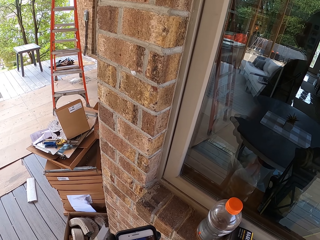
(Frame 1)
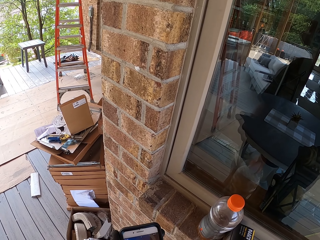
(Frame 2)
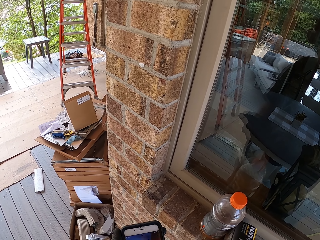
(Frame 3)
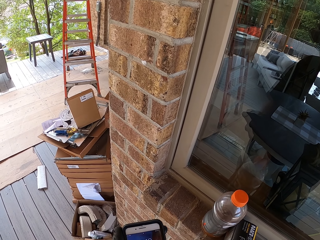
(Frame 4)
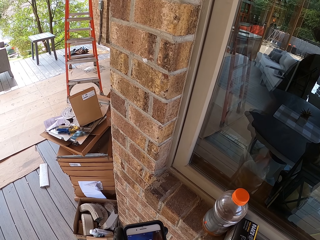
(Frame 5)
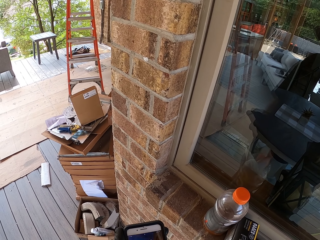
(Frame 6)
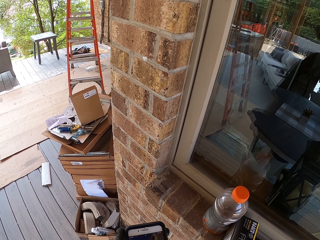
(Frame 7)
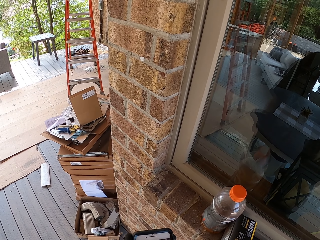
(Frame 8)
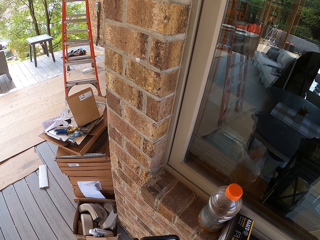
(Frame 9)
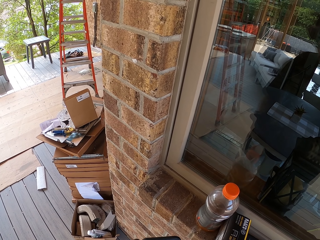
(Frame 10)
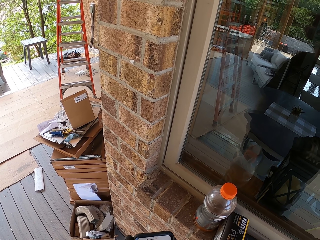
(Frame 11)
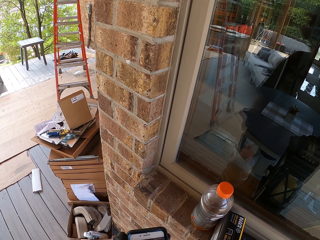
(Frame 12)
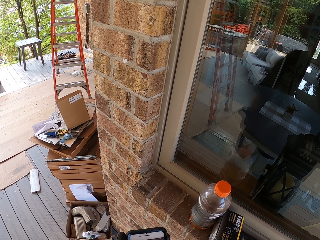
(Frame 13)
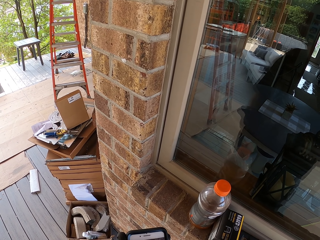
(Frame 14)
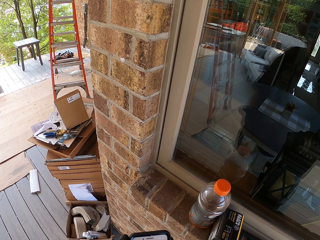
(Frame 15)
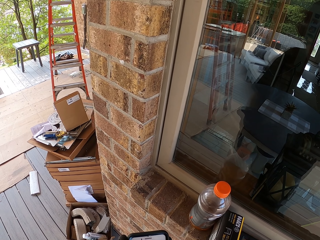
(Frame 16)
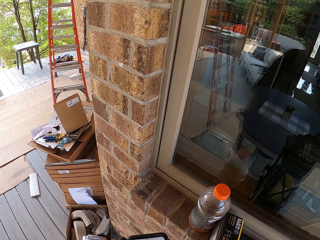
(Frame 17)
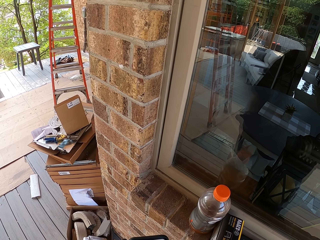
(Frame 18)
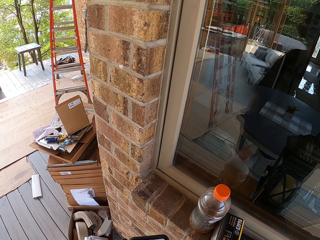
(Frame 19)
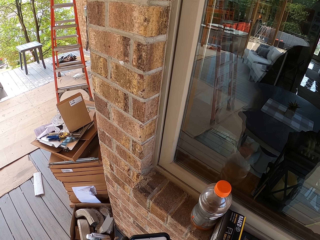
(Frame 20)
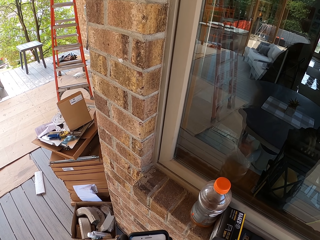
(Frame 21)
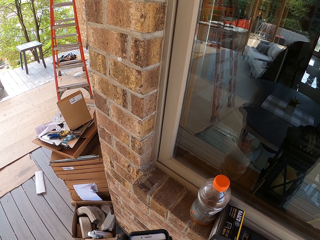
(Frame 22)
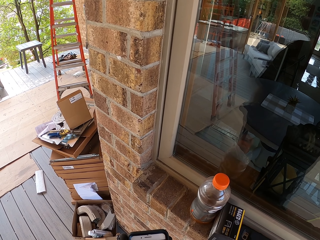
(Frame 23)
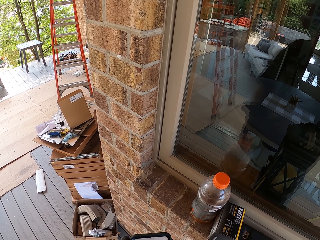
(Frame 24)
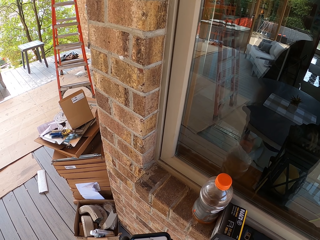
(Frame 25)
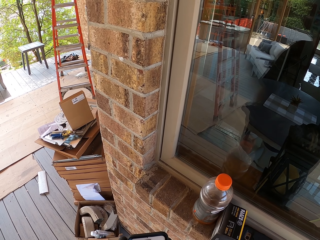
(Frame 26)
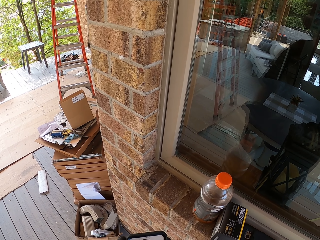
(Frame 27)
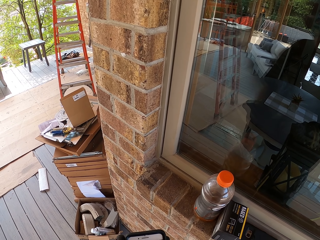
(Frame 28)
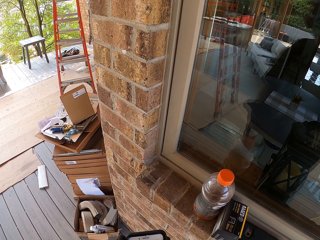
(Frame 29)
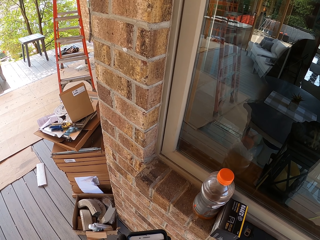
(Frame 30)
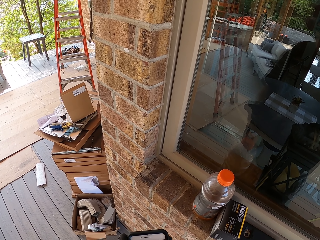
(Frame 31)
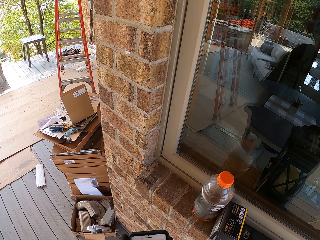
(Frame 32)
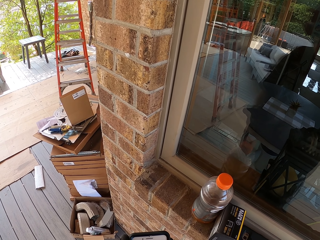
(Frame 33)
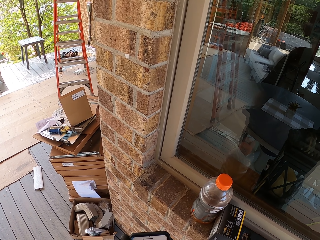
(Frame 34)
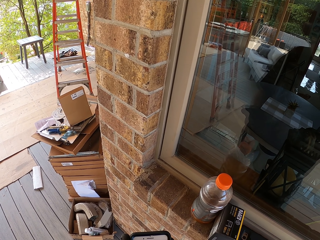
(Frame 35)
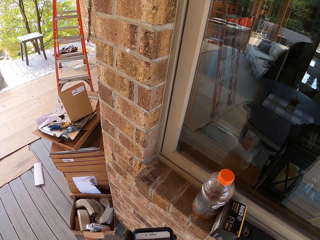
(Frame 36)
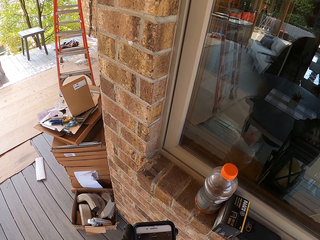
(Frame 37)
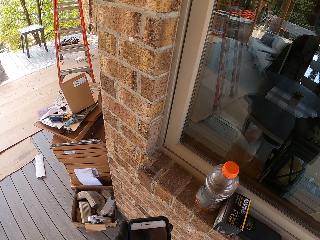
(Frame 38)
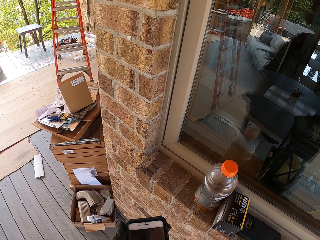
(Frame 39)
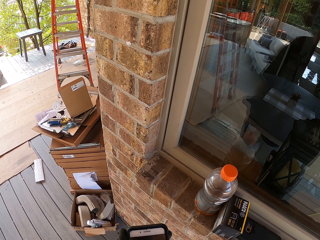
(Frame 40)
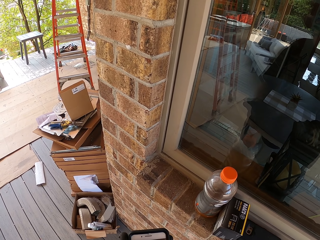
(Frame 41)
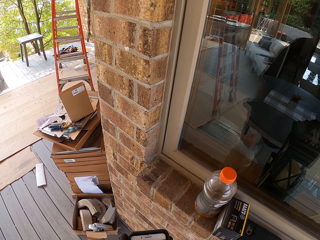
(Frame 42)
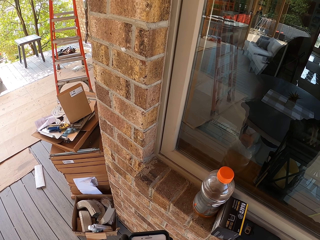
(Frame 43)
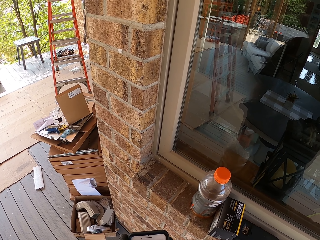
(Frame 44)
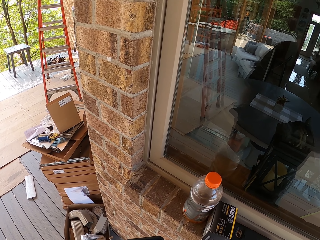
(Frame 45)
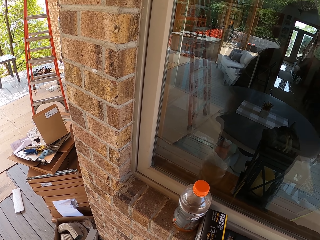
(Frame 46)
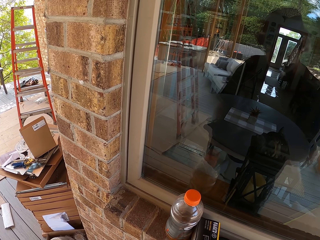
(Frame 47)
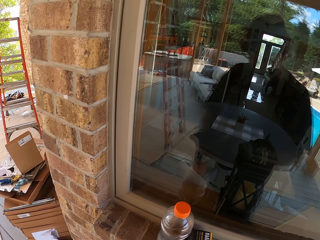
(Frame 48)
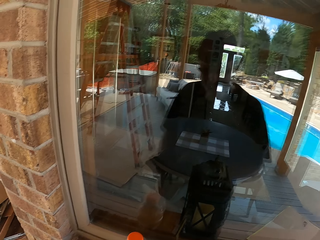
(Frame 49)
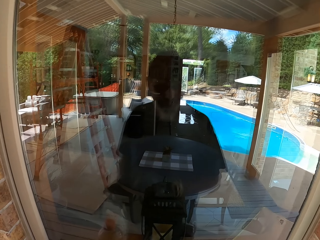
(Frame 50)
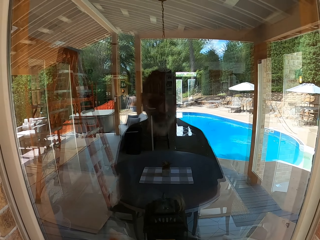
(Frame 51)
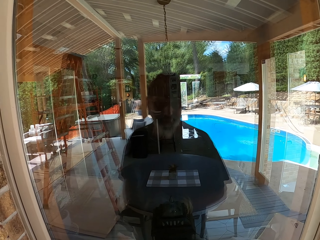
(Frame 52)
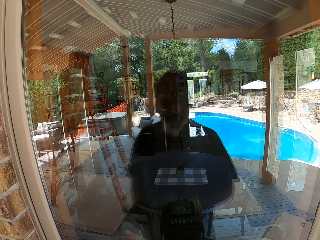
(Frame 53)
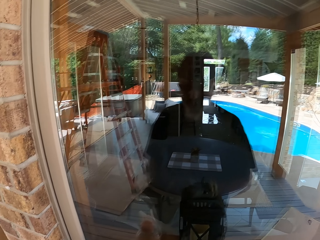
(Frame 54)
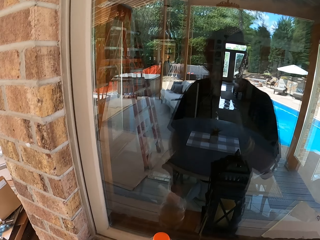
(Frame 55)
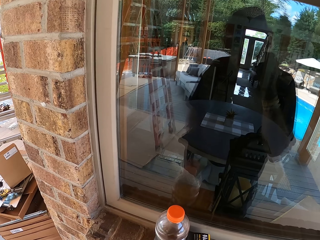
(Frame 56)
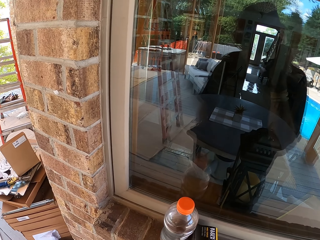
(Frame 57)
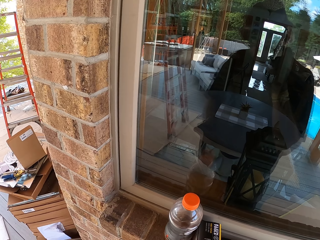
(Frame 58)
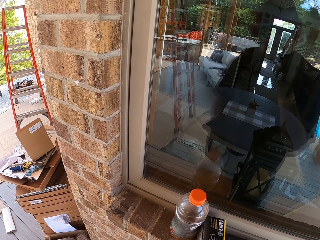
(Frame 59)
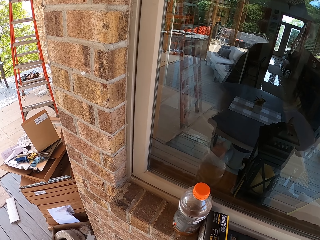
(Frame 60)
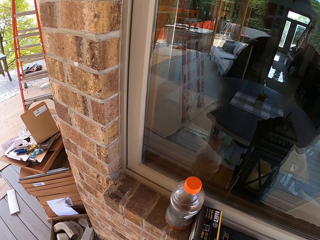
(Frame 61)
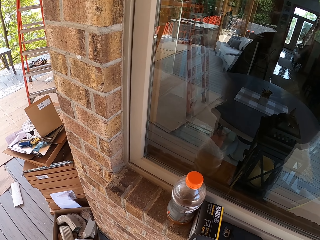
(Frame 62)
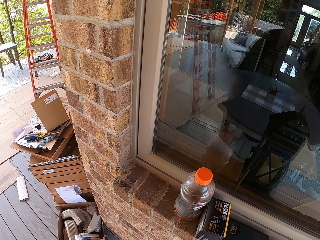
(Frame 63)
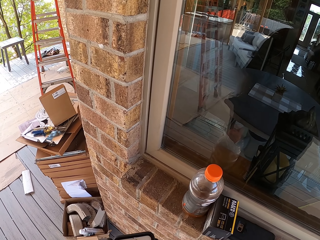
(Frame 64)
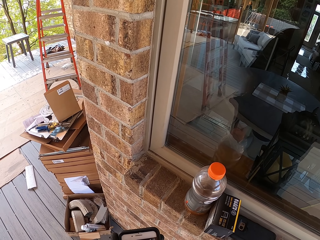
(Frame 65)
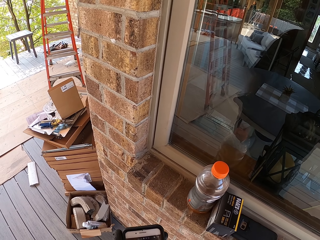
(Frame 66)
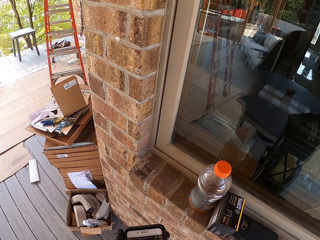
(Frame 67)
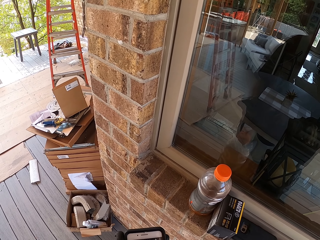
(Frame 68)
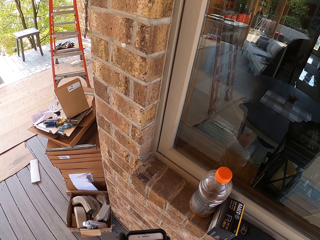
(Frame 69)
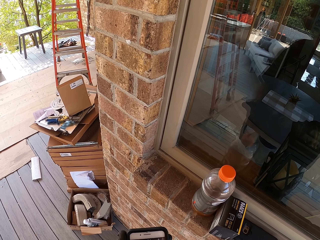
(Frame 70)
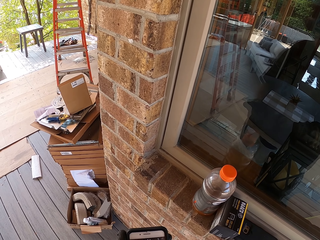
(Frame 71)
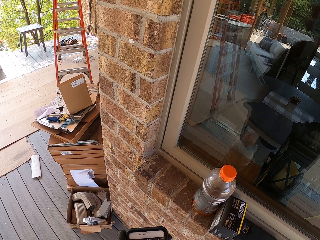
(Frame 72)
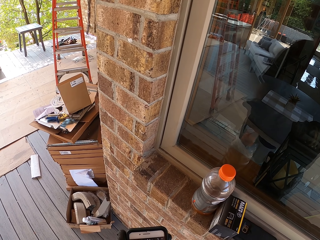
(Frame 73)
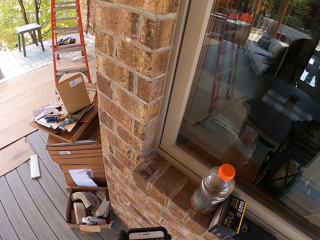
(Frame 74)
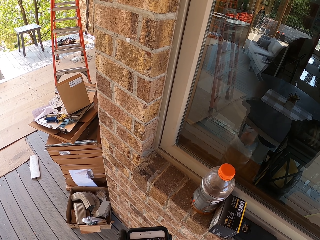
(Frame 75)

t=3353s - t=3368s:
The camera wearer types on the phone. He scrolls his phone. He looks at the window glass. He scratches his chin and holds the beard. He scrolls his phone.
